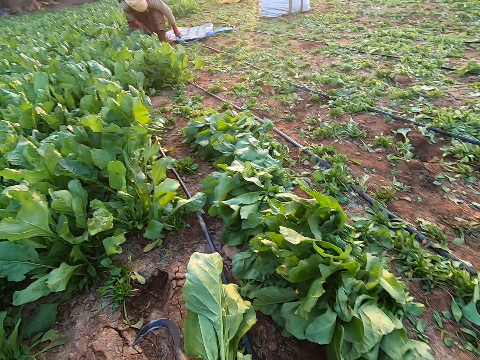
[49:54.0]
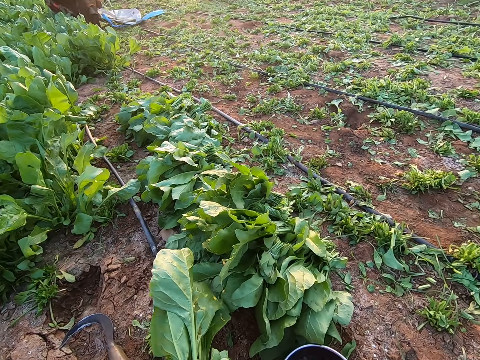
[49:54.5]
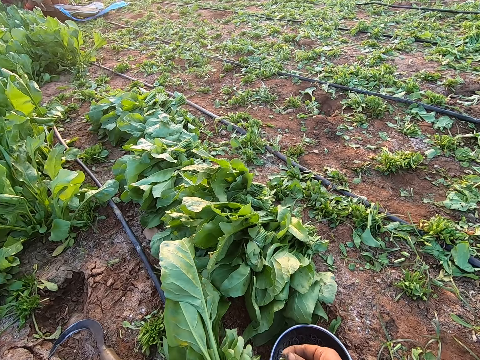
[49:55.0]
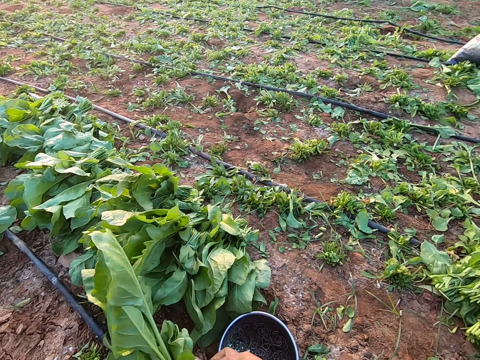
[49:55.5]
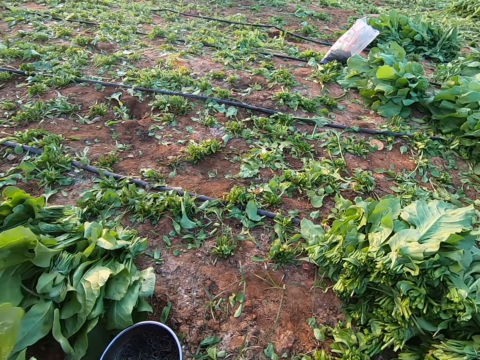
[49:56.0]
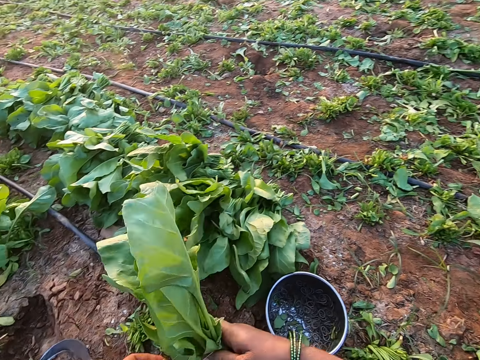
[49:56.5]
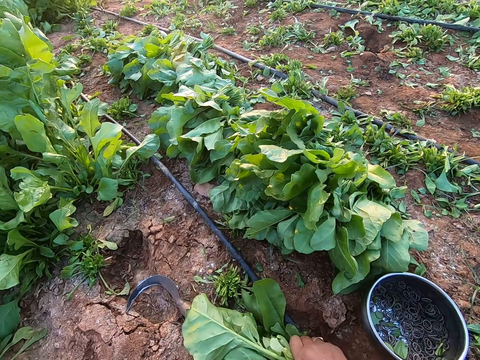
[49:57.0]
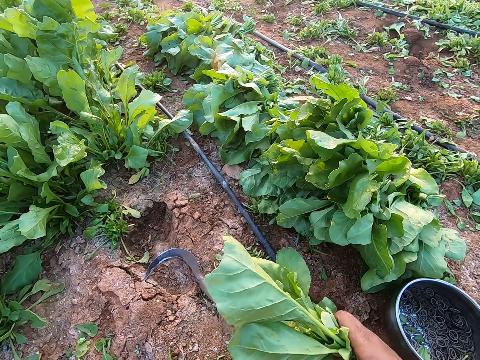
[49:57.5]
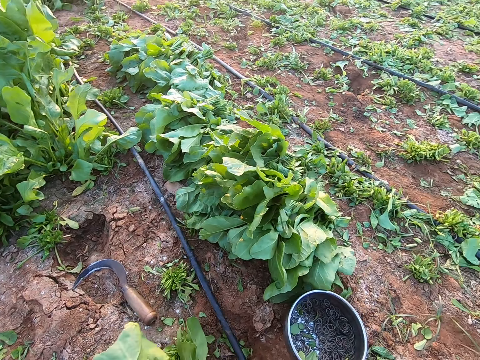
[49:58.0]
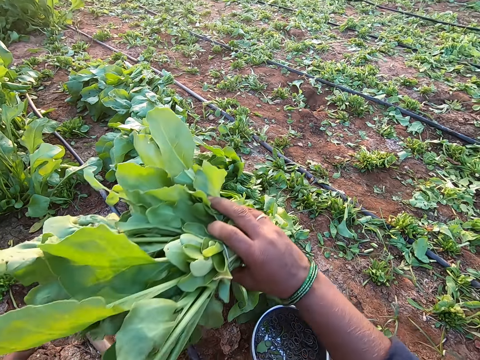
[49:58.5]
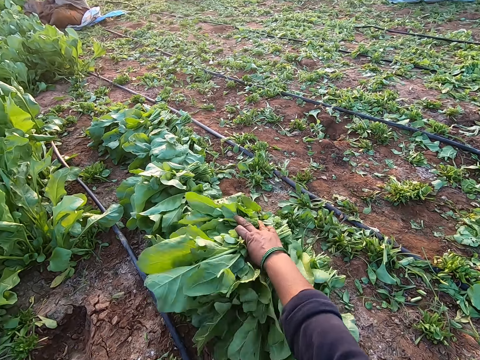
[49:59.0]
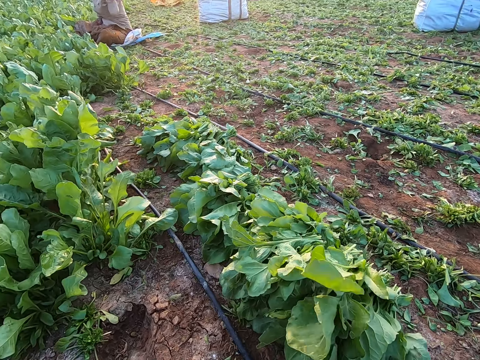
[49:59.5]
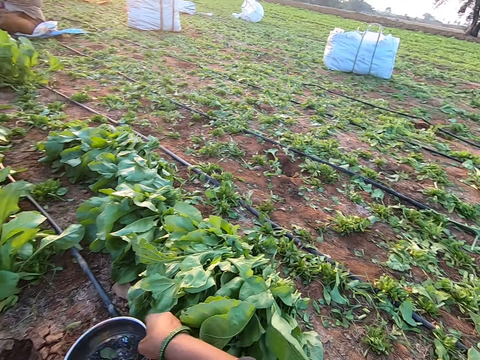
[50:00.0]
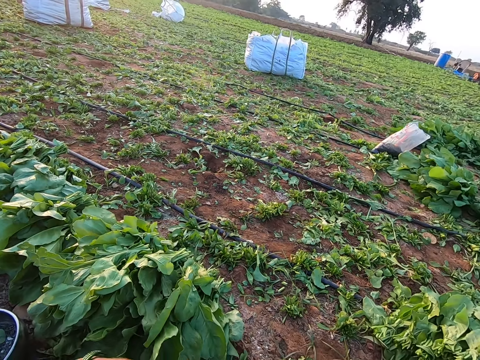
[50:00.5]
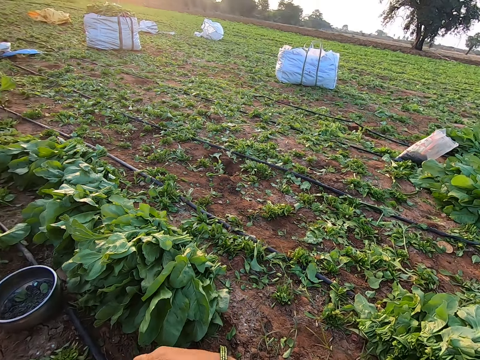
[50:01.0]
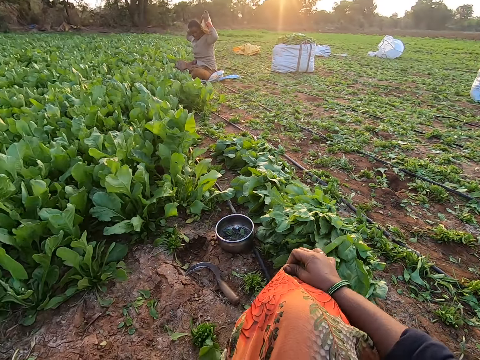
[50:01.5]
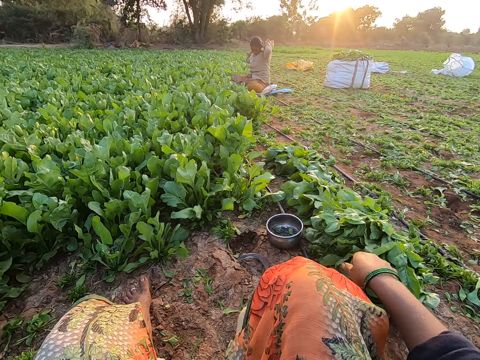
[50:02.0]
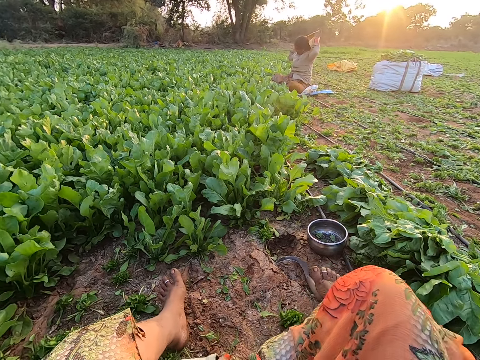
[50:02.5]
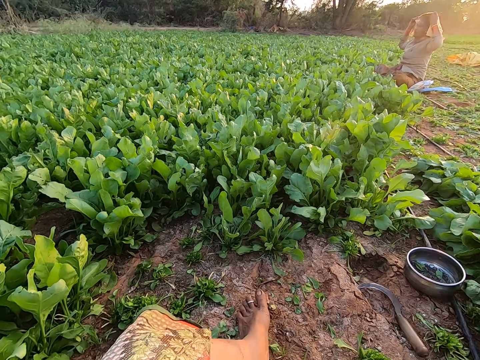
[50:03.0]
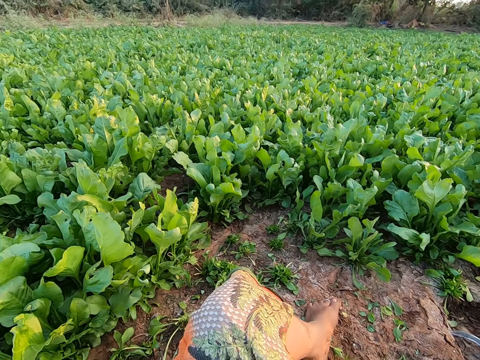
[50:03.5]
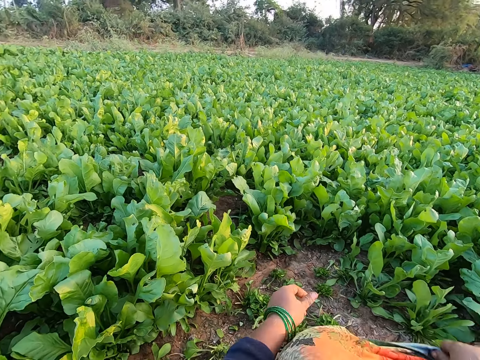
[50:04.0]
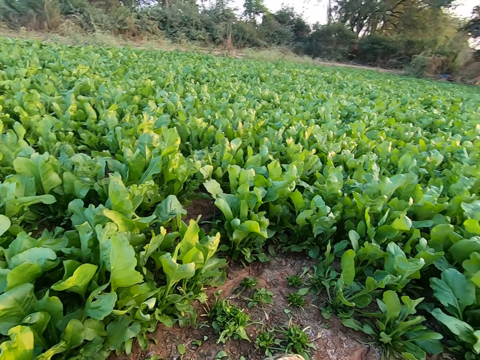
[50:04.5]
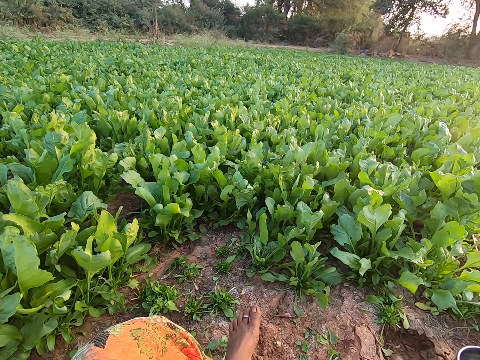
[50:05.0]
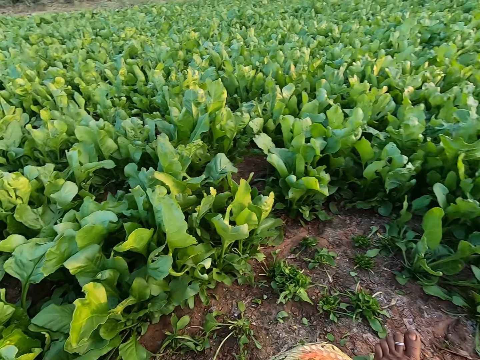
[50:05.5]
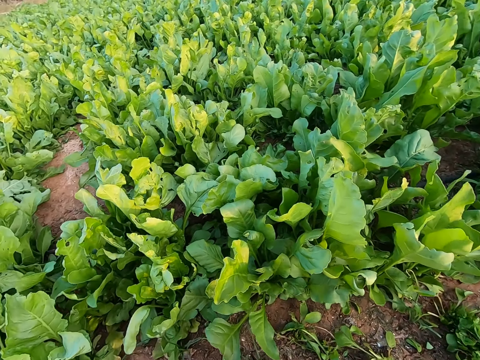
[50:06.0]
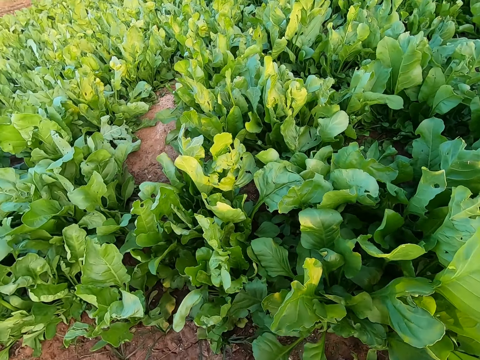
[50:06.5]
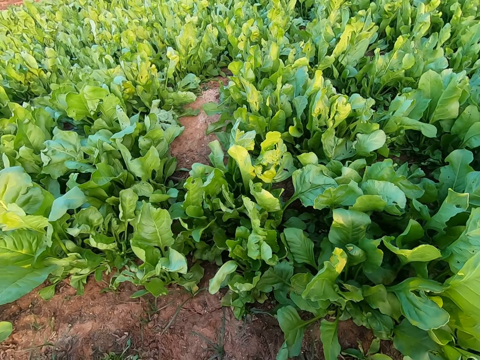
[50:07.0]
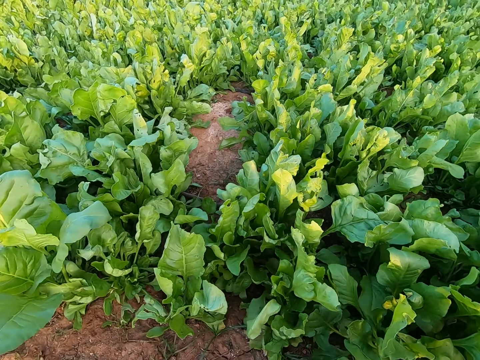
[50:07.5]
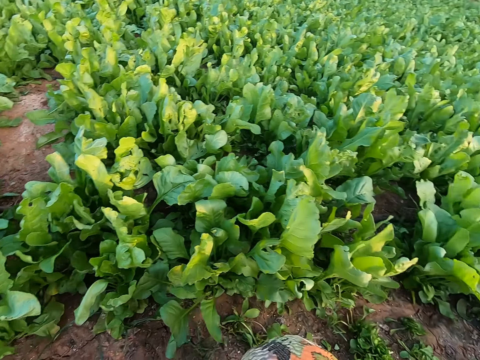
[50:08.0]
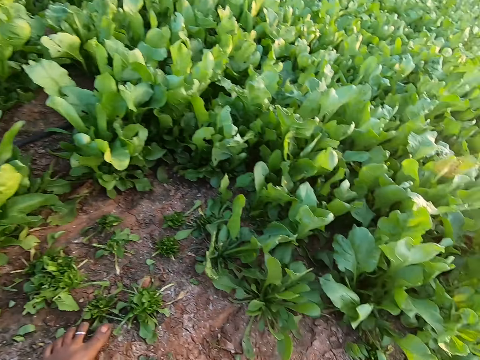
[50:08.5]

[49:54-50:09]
A woman moves the sack on the floor with her left hand. The camera wearer picks a rubber band from the plate on the floor with her right hand. She passes the rubber band to her left hand with her right hand. She ties the vegetables with the band. She picks a bundle of vegetable from the floor with her right hand. She drops the bundles of vegetable on a heap of harvested vegetable on the floor with her right hand. She drops the plate on the floor with her right hand. She adjusts her cloth with both hands. The woman covers her hair with a scarf with both hands. The camera wearer touches the cloth. She looks around.

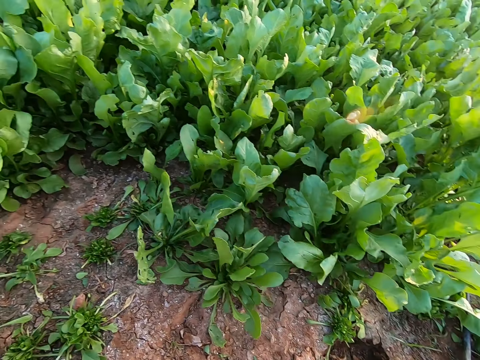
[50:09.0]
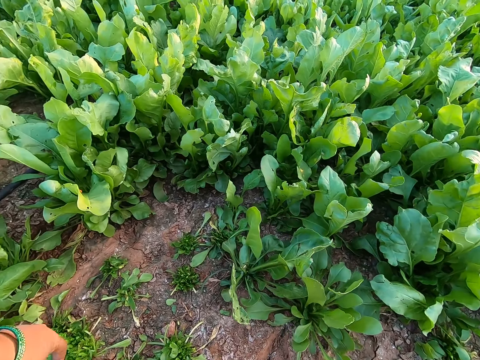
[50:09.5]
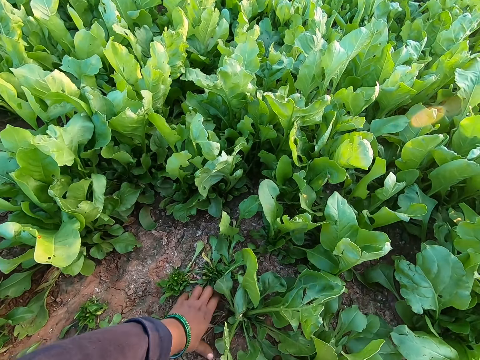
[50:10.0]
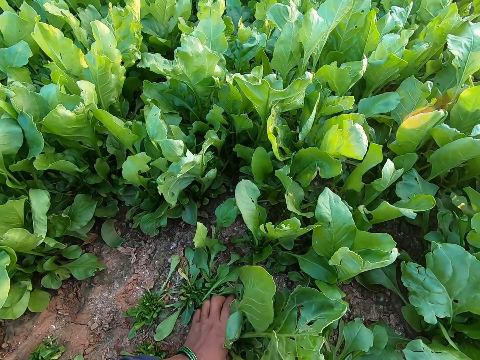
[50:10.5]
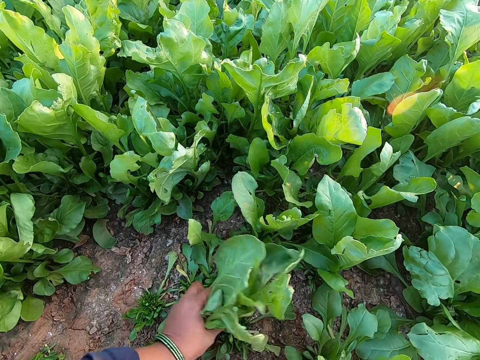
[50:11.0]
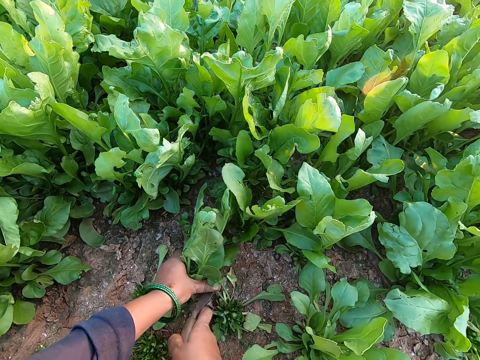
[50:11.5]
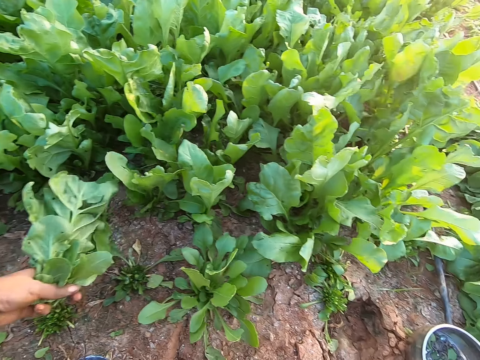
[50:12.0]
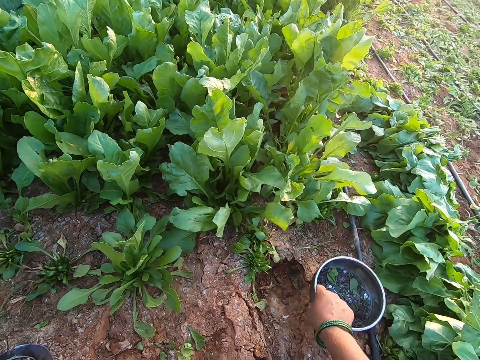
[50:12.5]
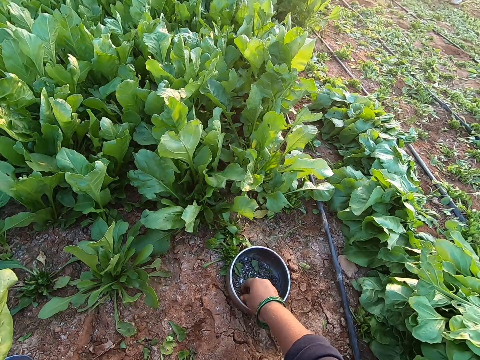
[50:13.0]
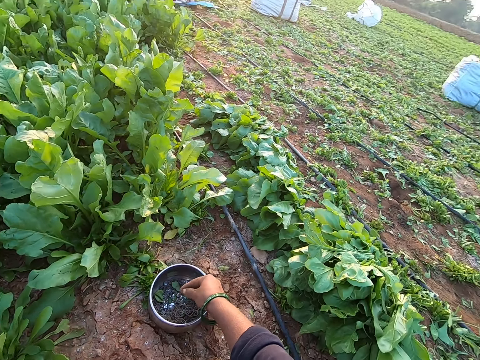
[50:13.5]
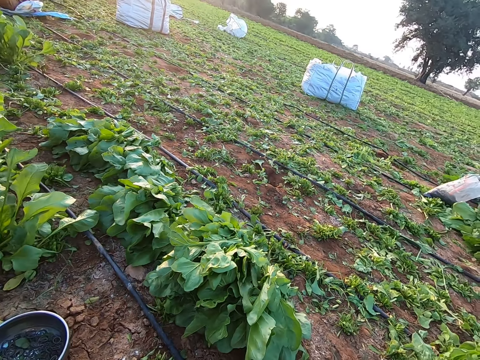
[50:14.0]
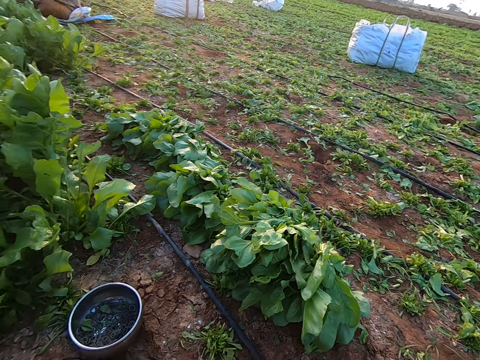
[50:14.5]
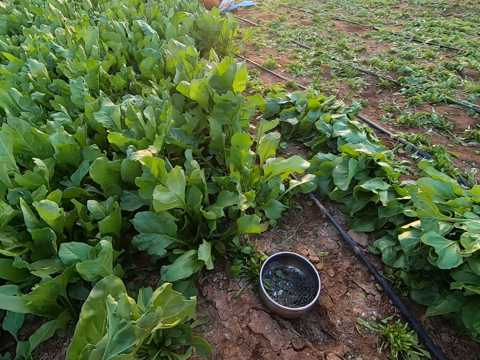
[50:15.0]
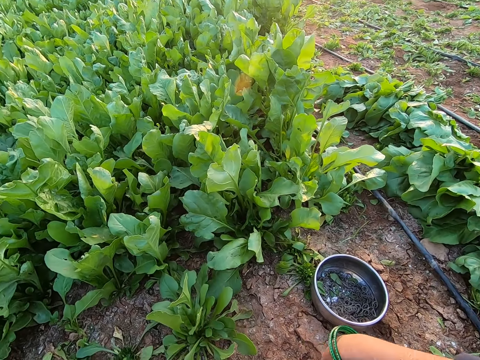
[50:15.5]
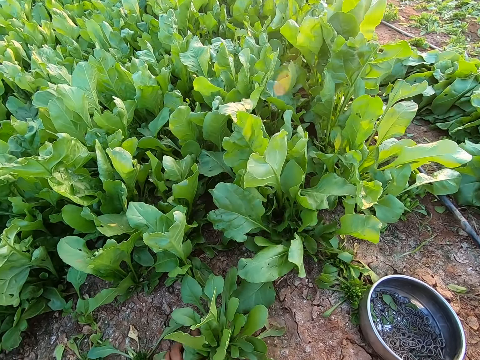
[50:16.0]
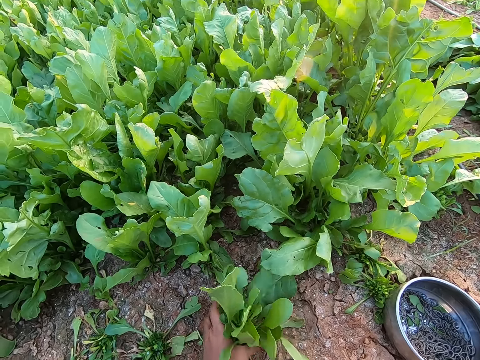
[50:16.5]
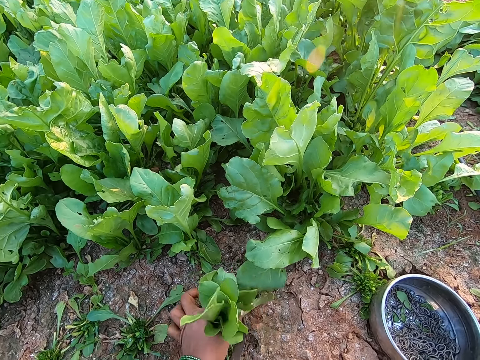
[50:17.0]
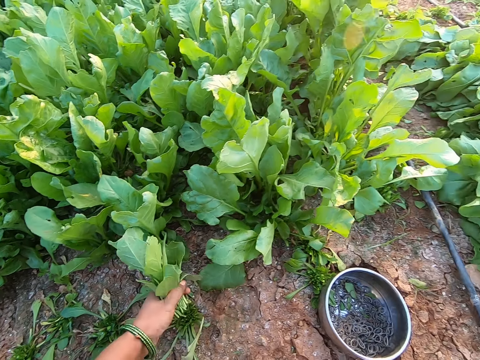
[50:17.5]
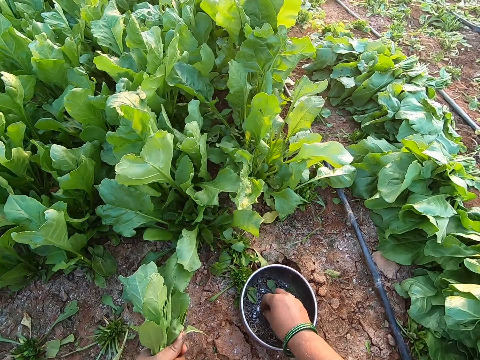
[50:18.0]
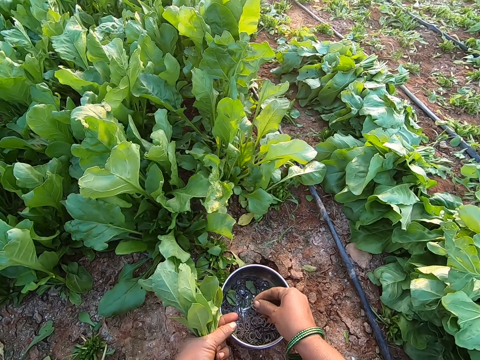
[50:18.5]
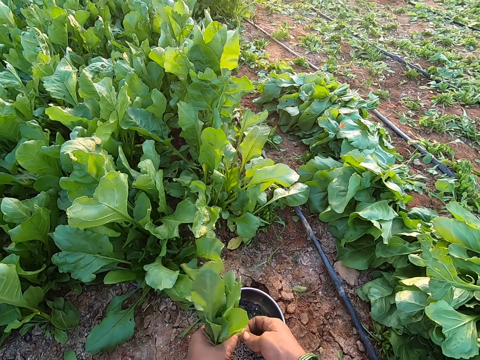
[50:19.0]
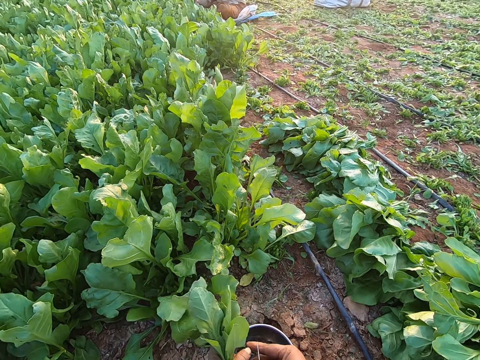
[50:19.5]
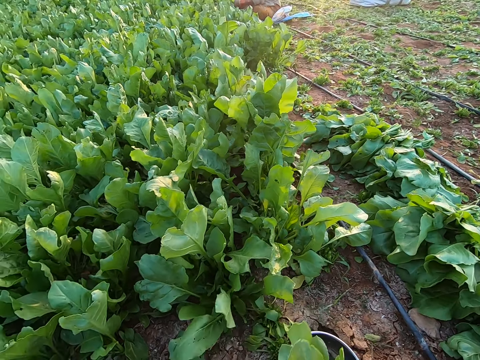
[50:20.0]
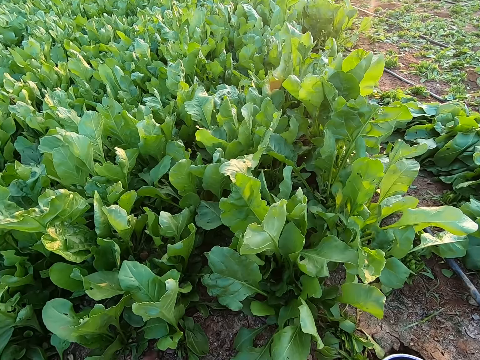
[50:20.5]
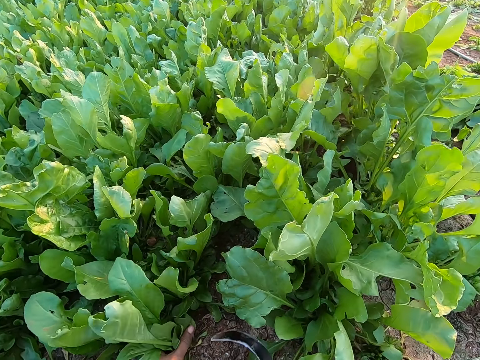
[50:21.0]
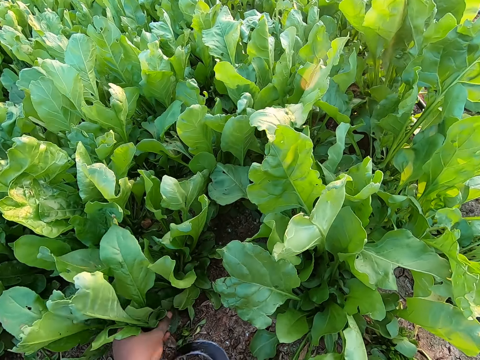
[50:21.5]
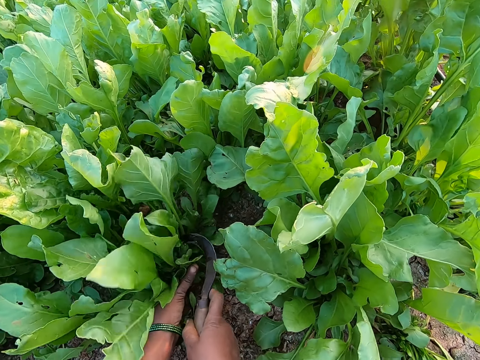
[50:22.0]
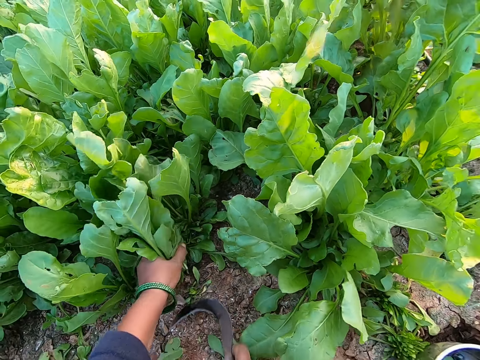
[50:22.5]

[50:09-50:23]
The camera wearer holds vegetable on the floor with her left hand. She cuts the vegetable on the floor with the hand sickle in her right hand. She drops the hand sickle on the floor with her right hand. She moves the plate on the floor with her right hand. She picks a rubber band from the plate on the floor with her right hand. She binds the vegetable with the rubber in her right hand. She holds the vegetable on the floor with her left hand. She cuts the vegetable on the floor with the hand sickle in her right hand. She picks a rubber band from the plate on the floor with her right hand. She expands the rubber band with both hands. She binds the vegetable with the rubber in her right hand. She holds the vegetable on the floor with her left hand. She cuts the vegetable on the floor with the hand sickle in her right hand.
